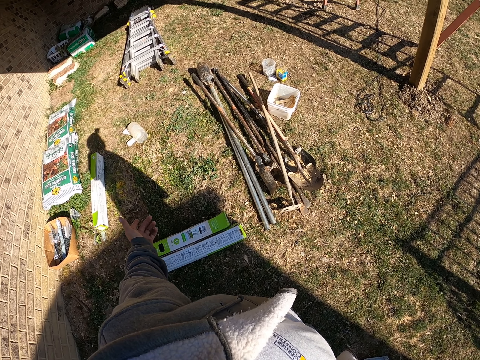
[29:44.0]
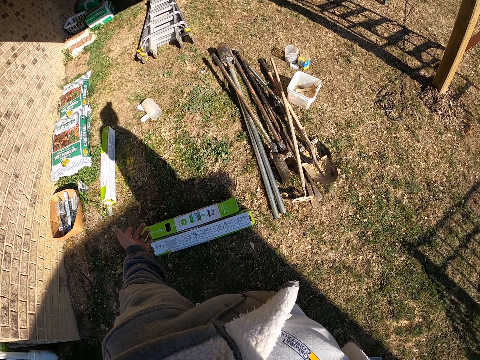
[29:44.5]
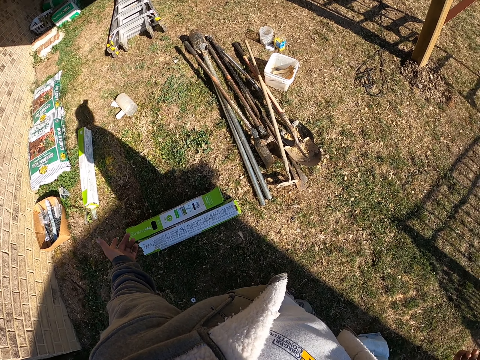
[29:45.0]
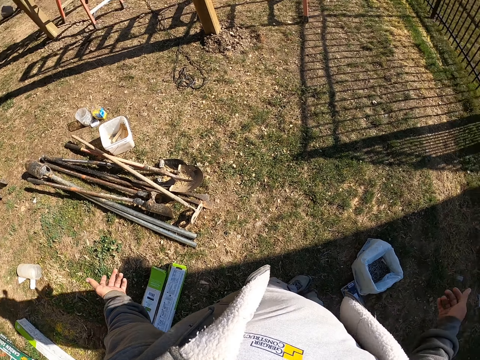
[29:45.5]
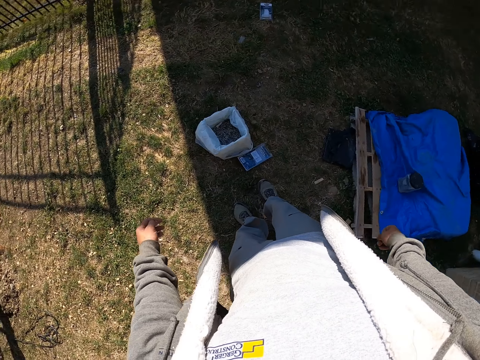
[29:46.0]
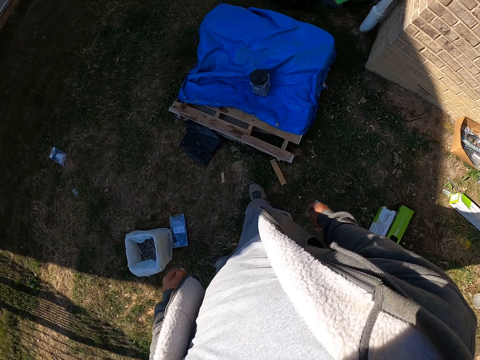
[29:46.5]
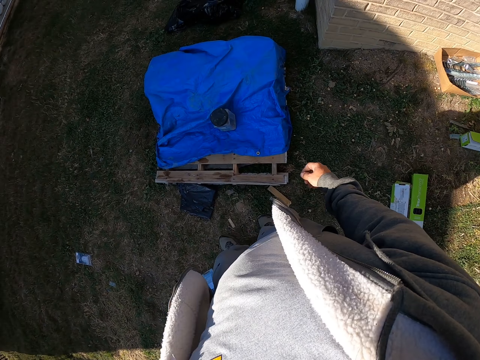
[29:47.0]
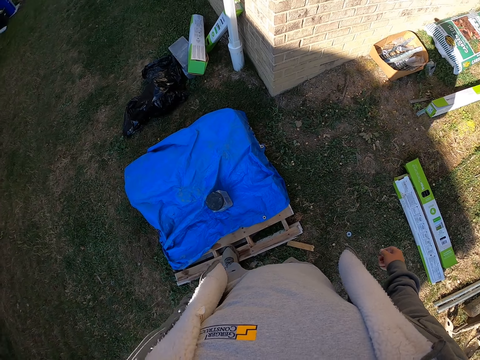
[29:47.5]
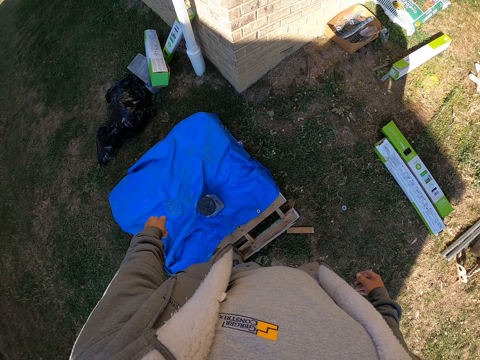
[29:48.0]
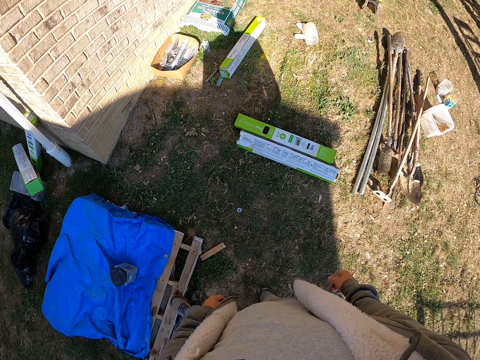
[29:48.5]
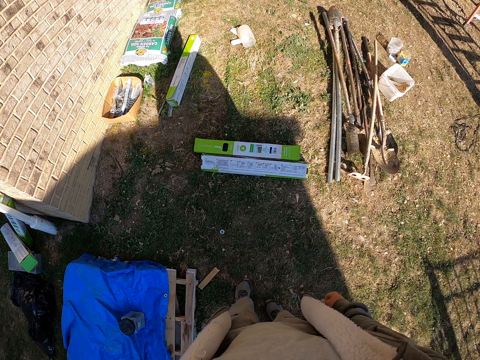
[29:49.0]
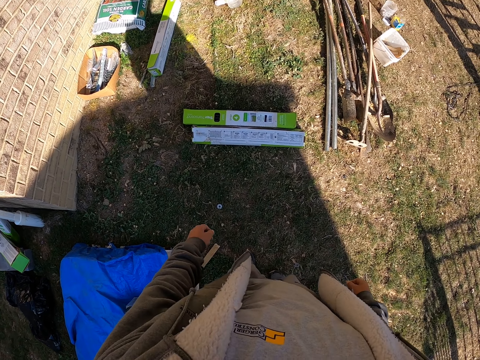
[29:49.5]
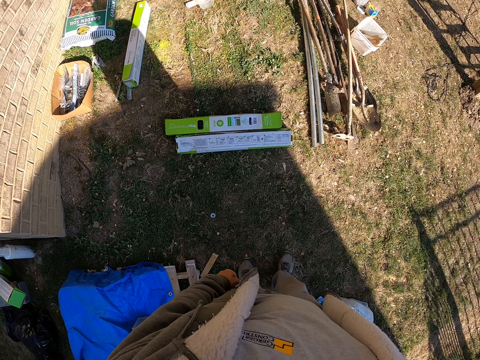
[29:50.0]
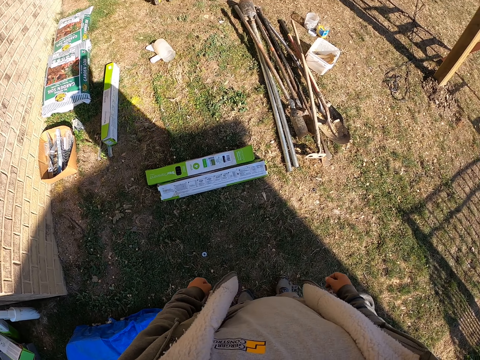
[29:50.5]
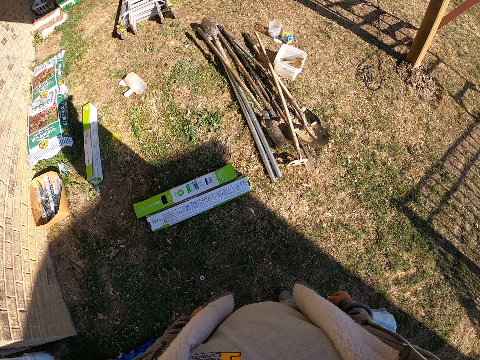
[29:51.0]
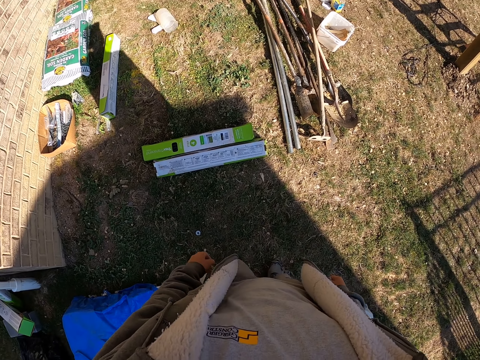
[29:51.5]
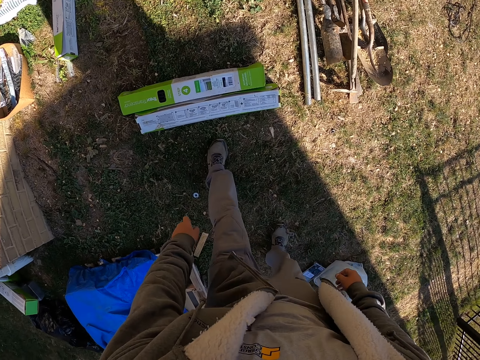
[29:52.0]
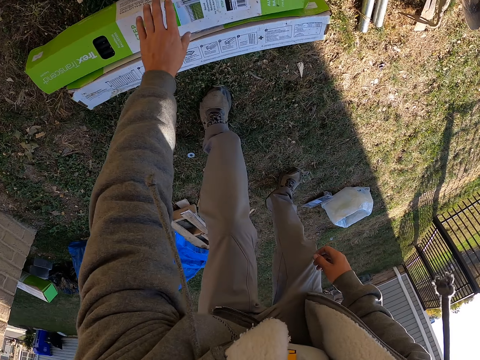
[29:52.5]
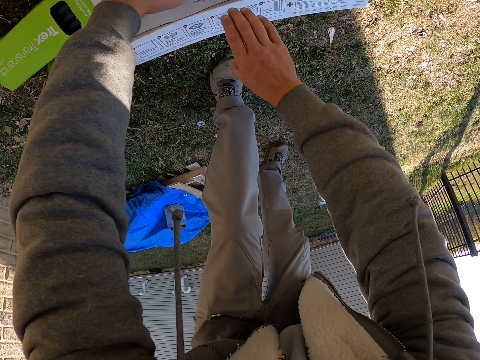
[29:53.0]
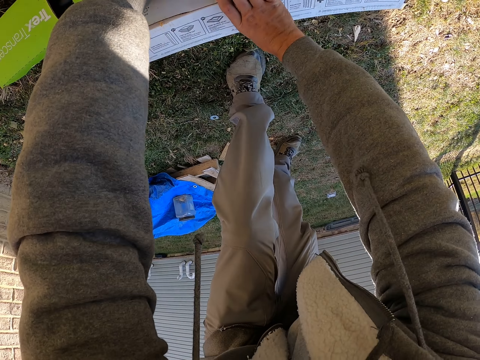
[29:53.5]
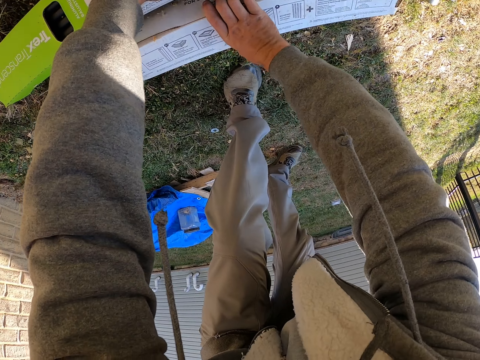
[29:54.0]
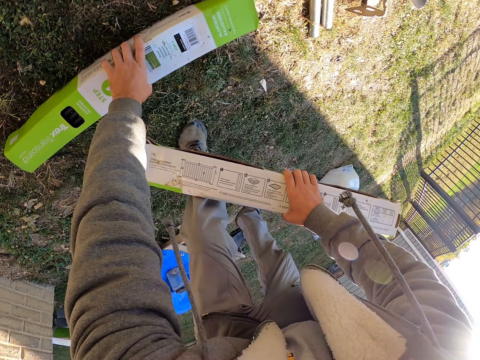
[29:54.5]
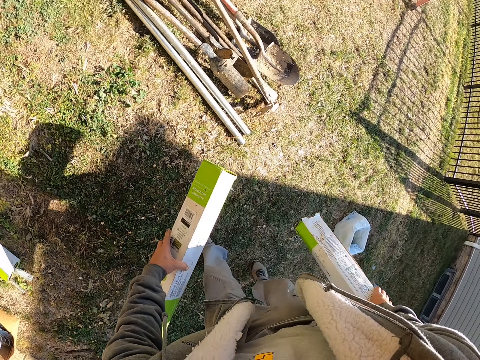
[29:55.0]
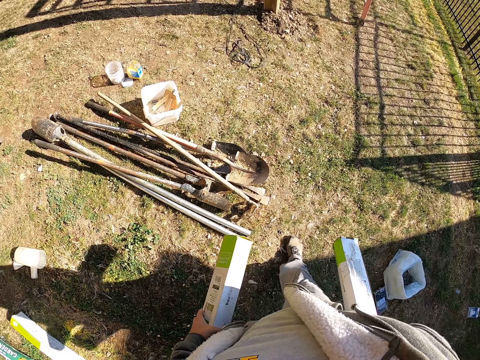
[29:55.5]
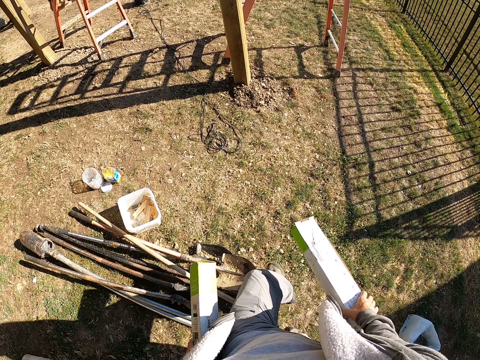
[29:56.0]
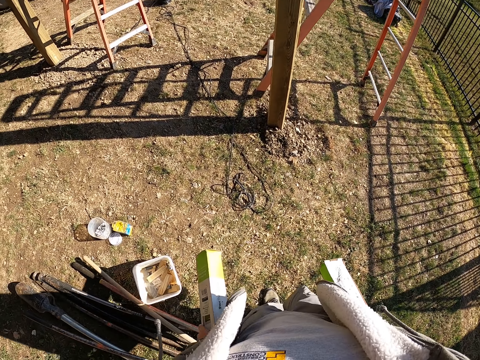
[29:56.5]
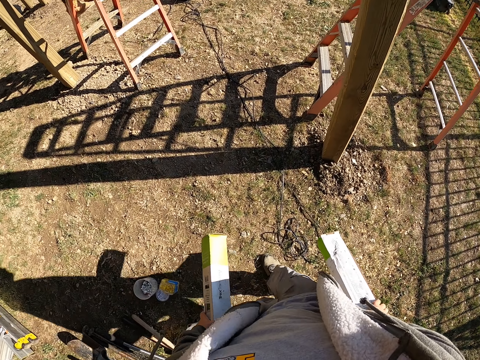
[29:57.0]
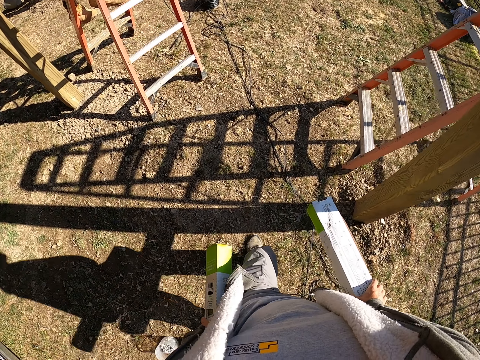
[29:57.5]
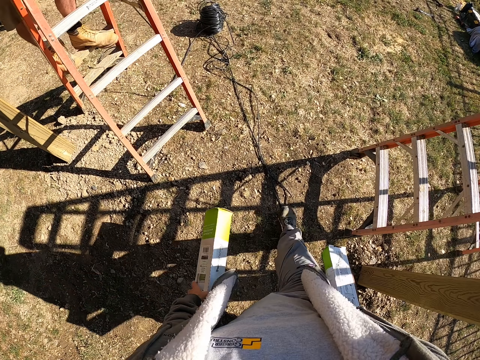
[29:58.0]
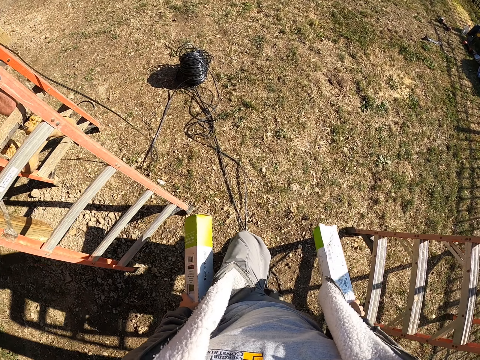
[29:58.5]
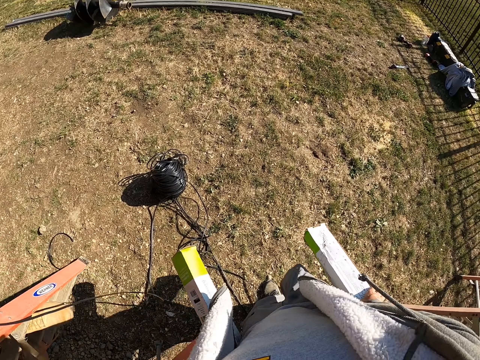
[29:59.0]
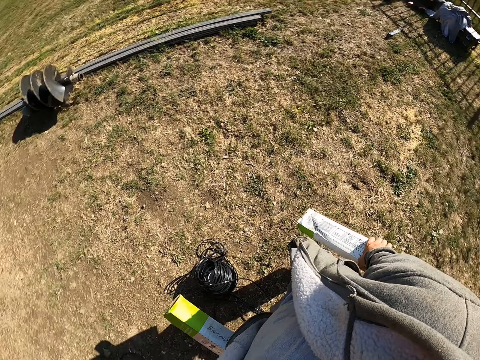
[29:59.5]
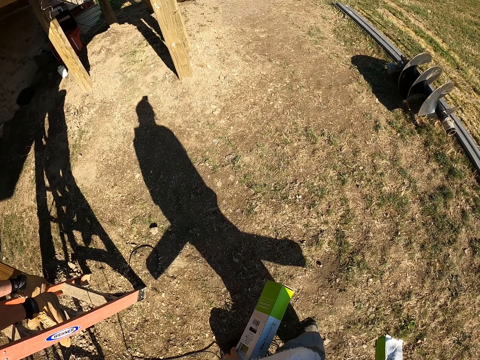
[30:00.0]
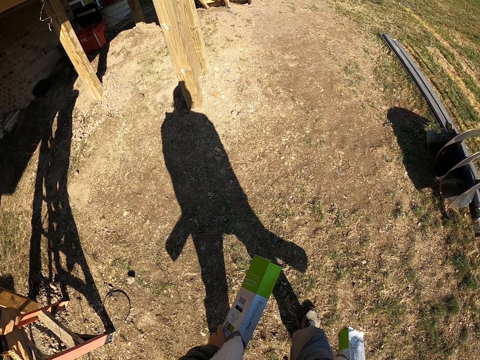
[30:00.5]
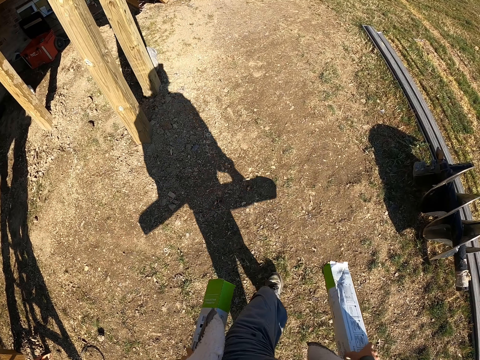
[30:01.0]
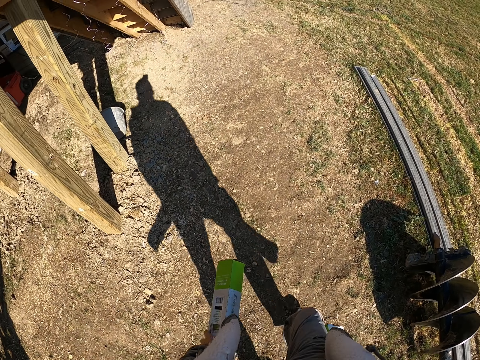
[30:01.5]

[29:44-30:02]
The camera wearer picks boxes from the ground. They walk away.

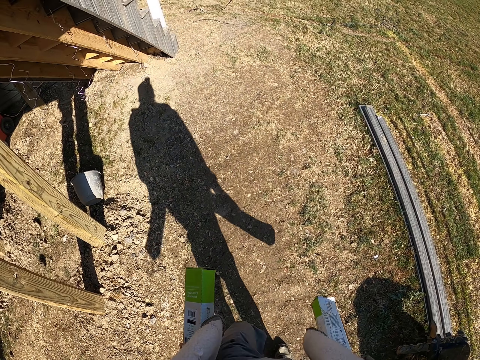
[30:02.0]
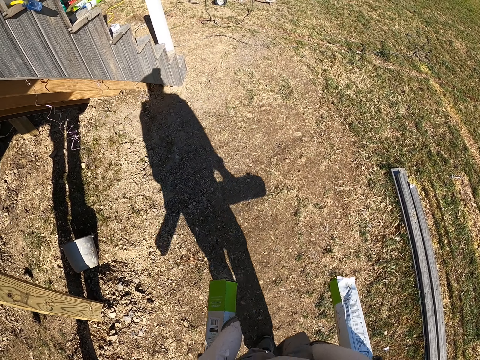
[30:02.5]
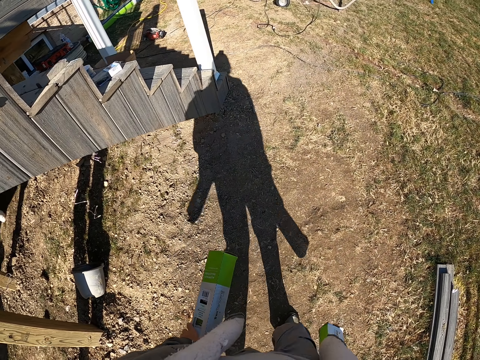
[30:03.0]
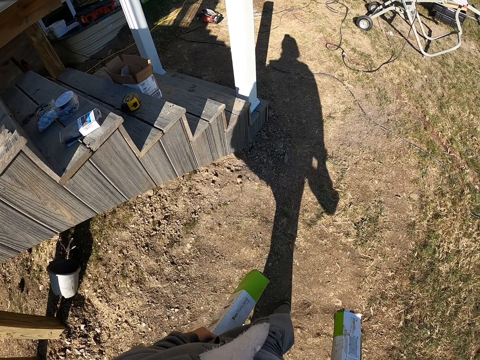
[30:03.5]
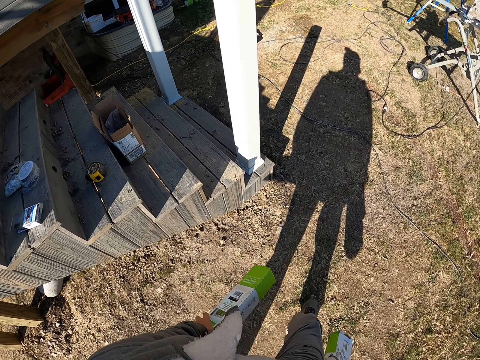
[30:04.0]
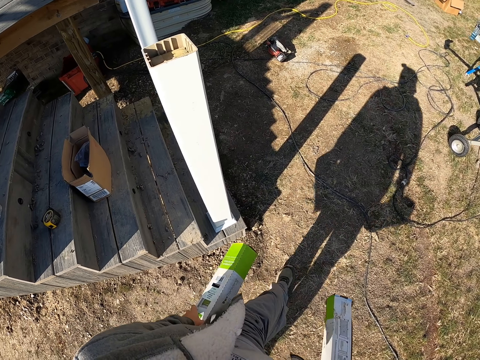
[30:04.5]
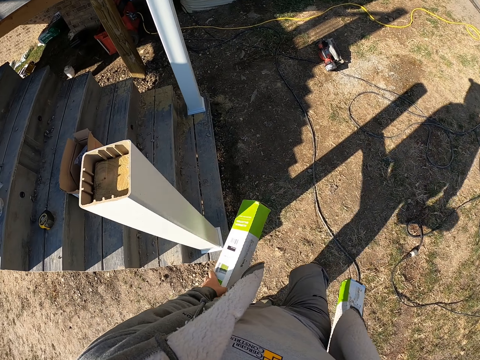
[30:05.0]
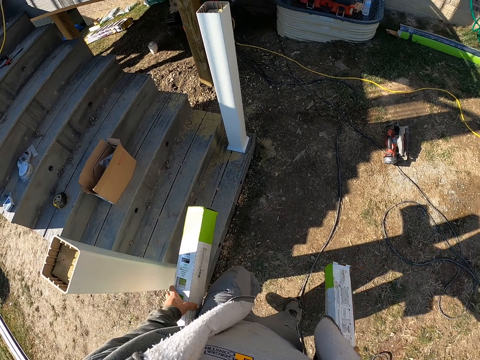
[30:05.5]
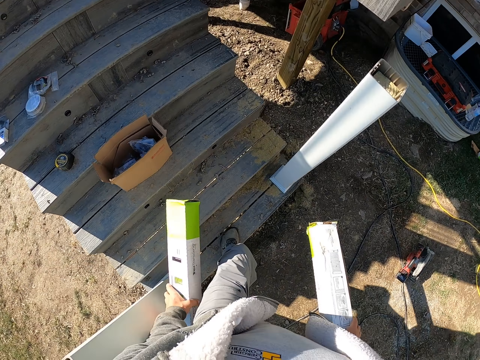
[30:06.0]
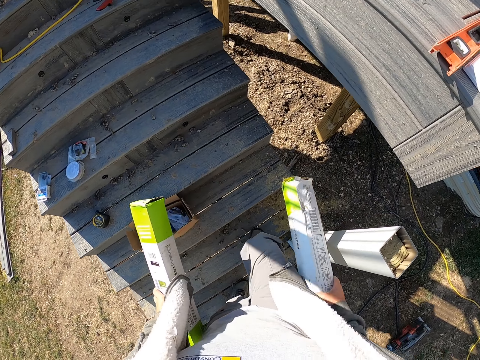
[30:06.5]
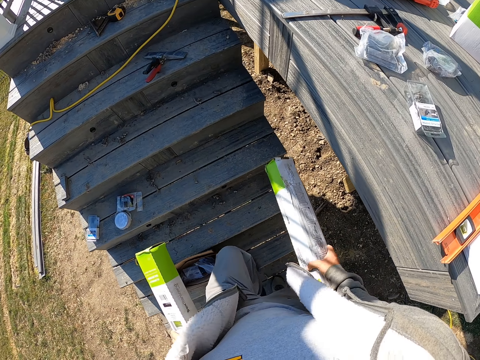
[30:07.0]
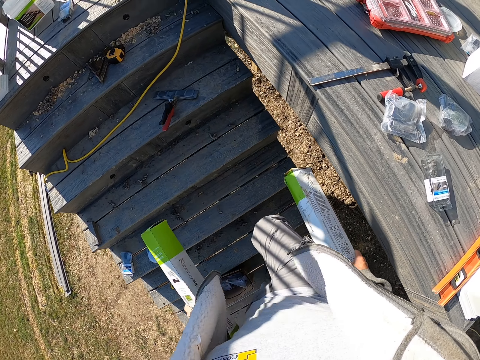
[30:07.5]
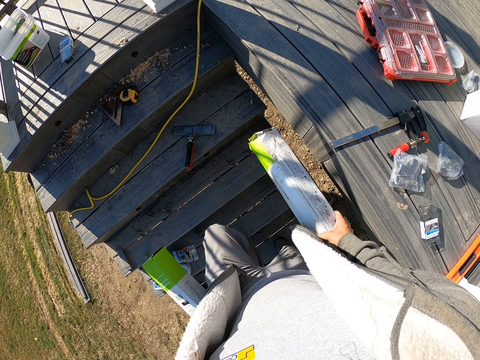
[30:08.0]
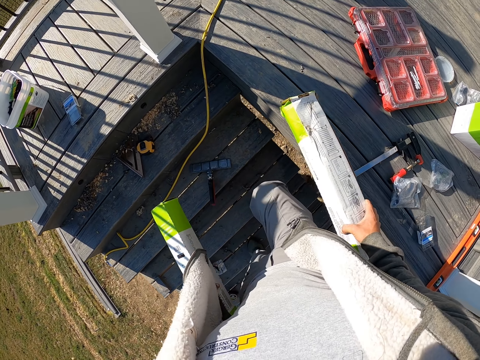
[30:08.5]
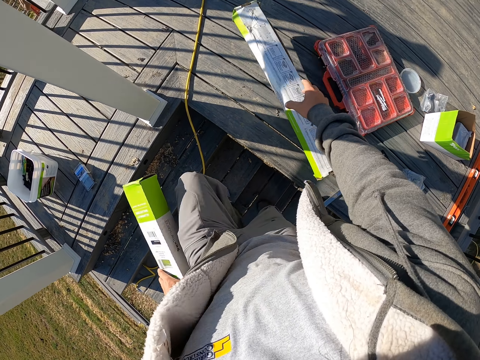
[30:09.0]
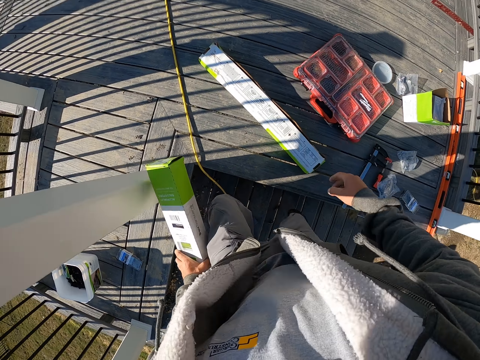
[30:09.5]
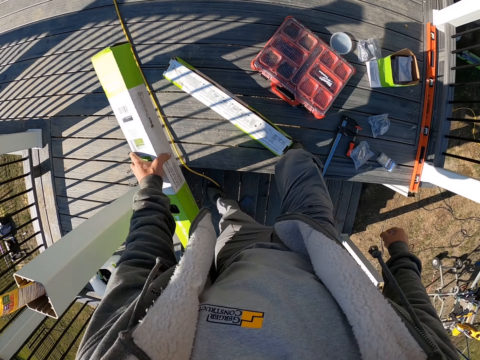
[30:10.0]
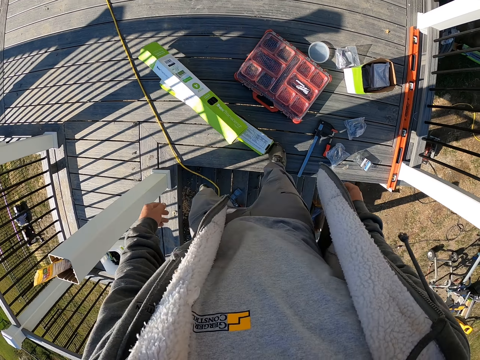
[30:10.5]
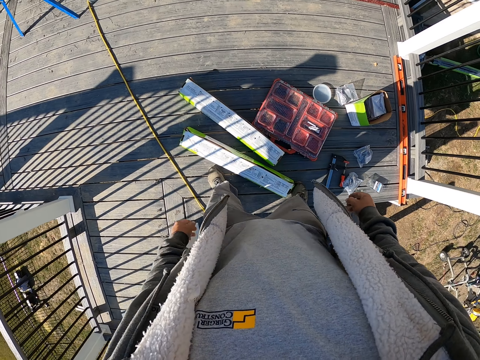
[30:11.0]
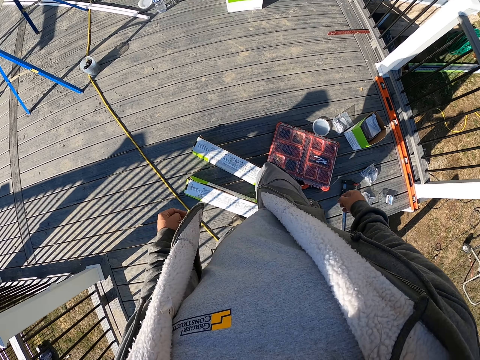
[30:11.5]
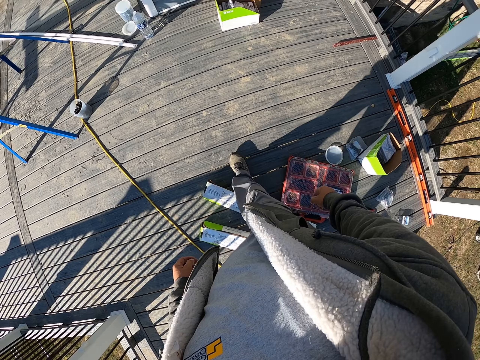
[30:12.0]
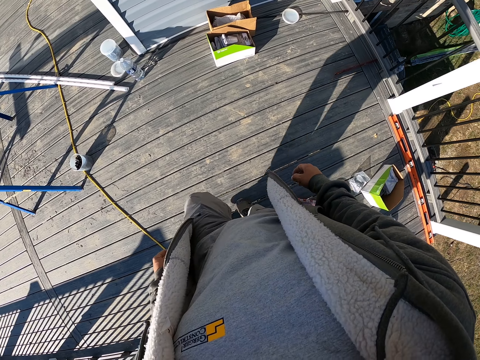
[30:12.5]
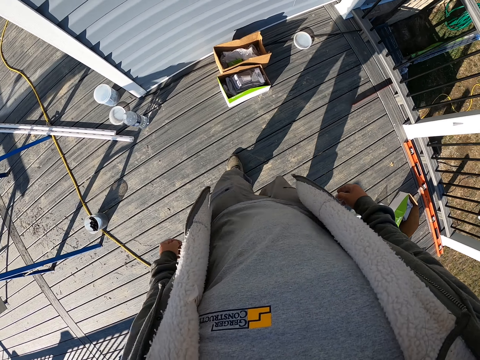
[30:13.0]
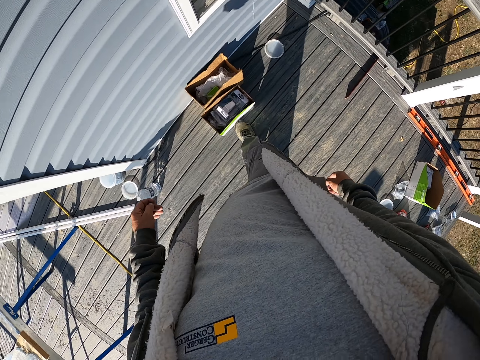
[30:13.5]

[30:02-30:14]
The camera wearer walks up the stairs. They place the box on the floor.
